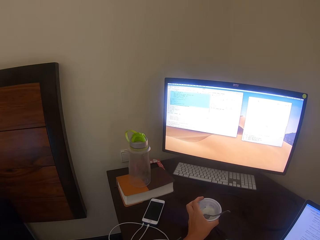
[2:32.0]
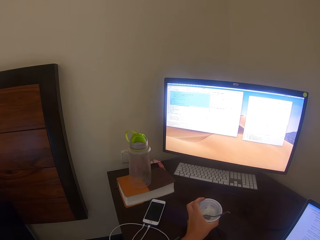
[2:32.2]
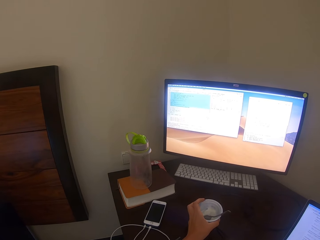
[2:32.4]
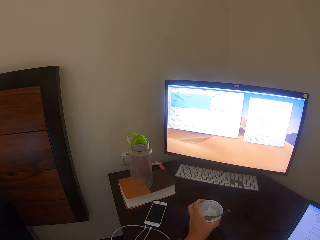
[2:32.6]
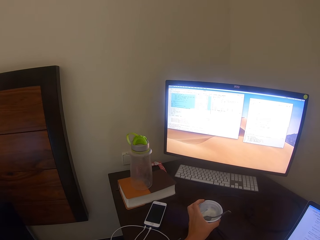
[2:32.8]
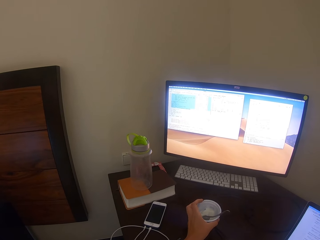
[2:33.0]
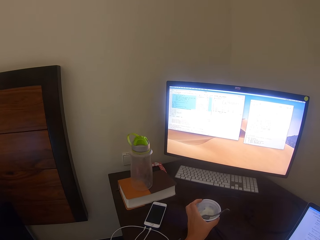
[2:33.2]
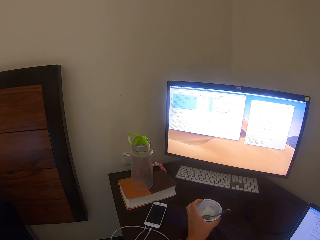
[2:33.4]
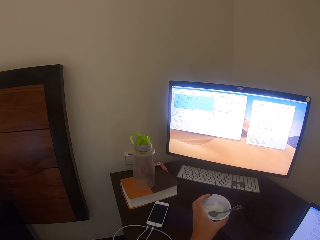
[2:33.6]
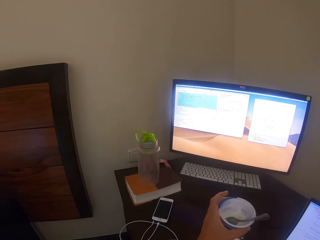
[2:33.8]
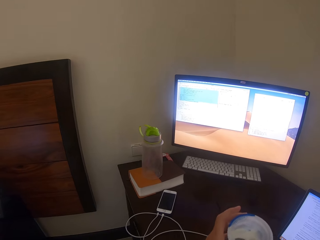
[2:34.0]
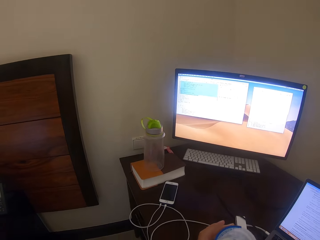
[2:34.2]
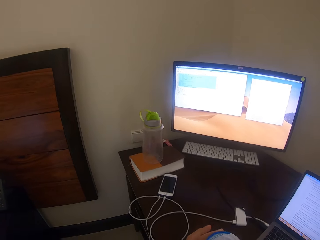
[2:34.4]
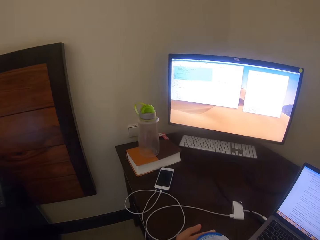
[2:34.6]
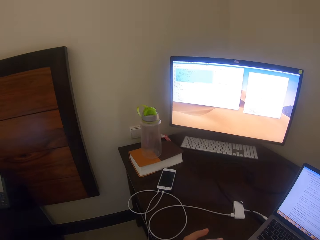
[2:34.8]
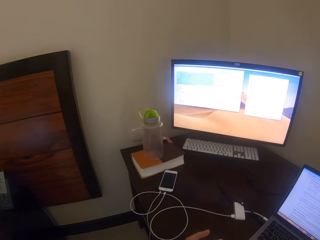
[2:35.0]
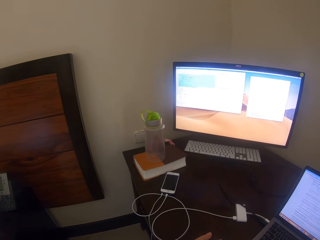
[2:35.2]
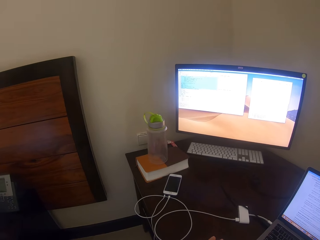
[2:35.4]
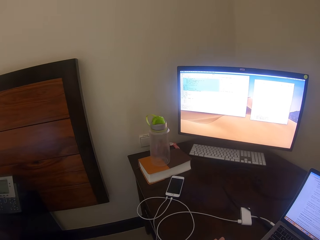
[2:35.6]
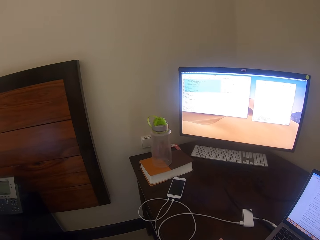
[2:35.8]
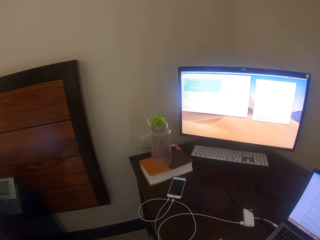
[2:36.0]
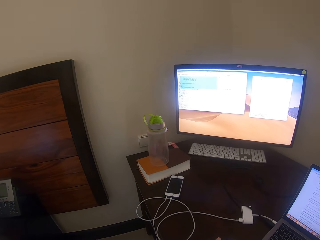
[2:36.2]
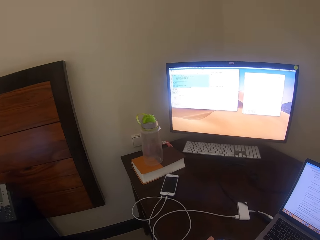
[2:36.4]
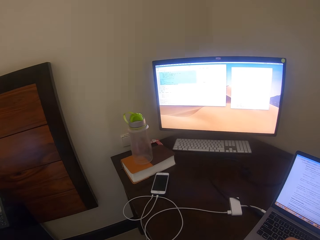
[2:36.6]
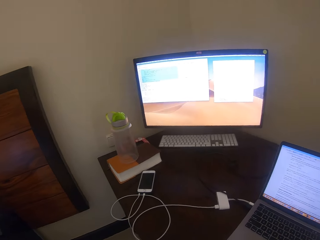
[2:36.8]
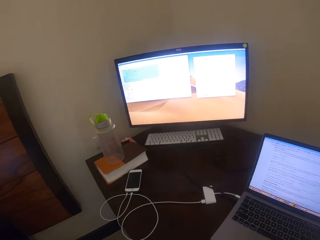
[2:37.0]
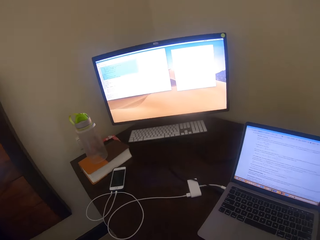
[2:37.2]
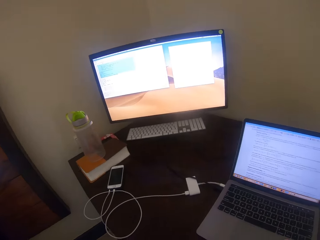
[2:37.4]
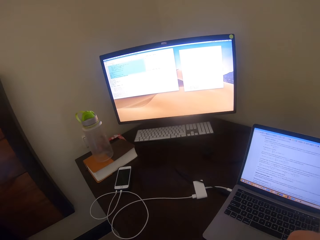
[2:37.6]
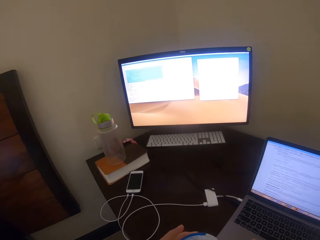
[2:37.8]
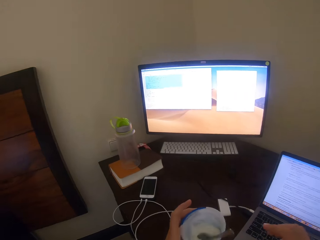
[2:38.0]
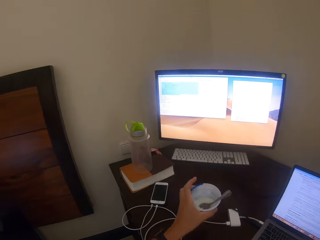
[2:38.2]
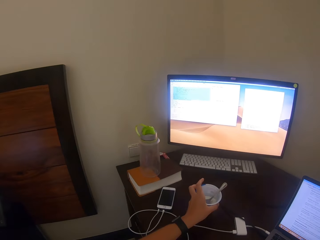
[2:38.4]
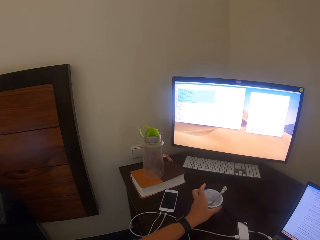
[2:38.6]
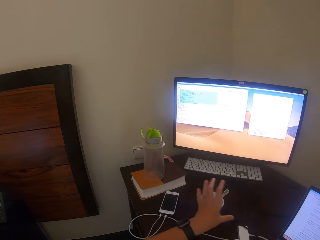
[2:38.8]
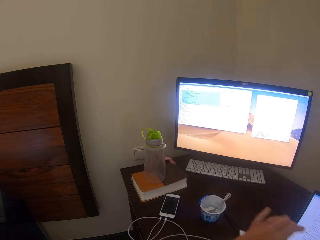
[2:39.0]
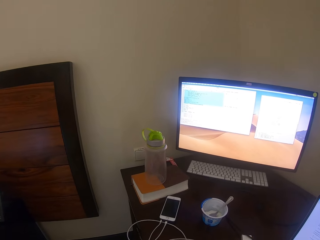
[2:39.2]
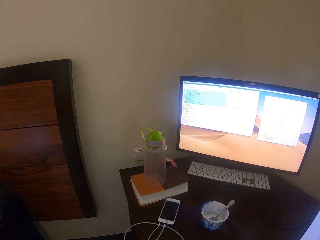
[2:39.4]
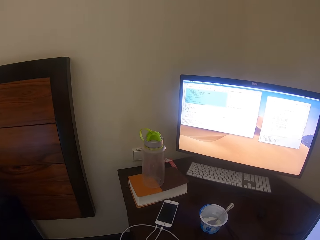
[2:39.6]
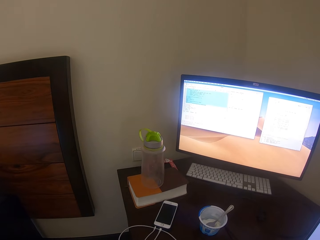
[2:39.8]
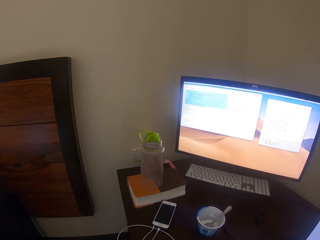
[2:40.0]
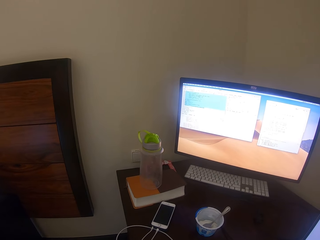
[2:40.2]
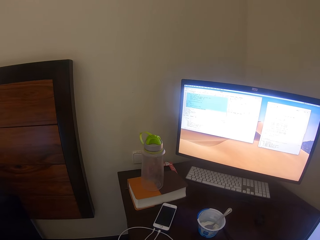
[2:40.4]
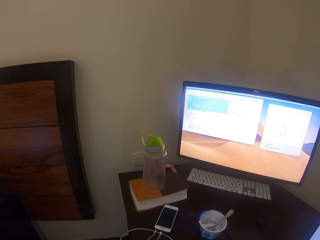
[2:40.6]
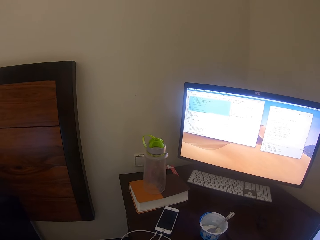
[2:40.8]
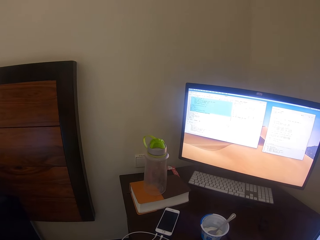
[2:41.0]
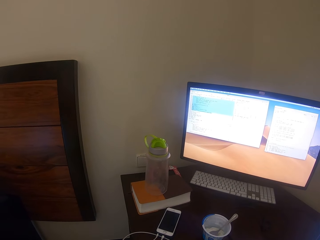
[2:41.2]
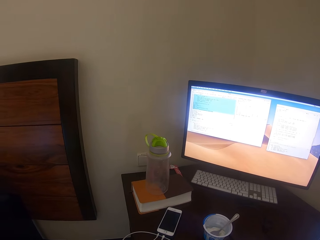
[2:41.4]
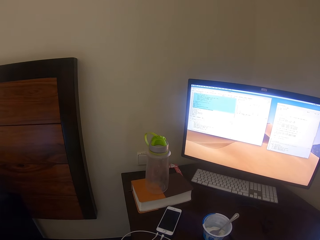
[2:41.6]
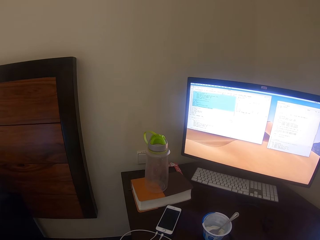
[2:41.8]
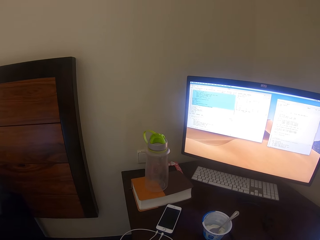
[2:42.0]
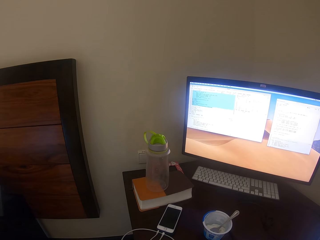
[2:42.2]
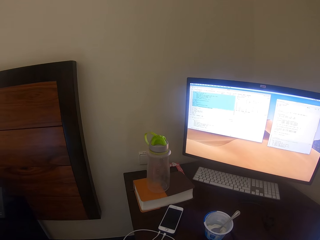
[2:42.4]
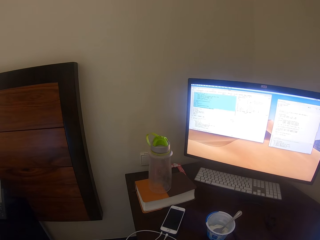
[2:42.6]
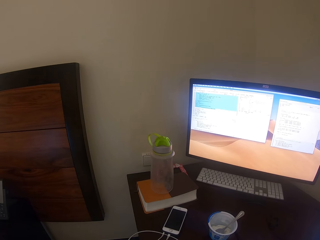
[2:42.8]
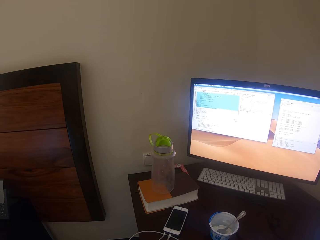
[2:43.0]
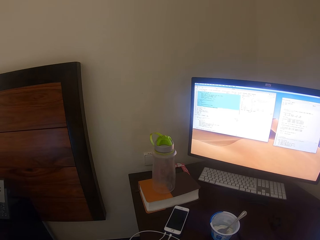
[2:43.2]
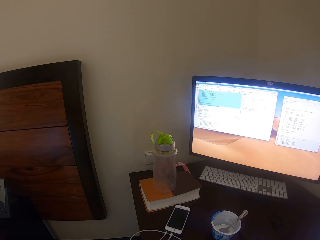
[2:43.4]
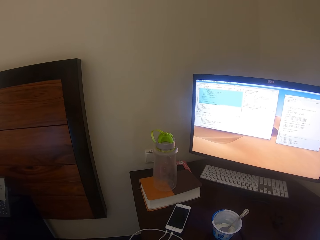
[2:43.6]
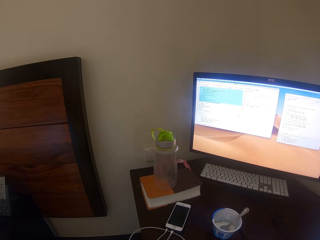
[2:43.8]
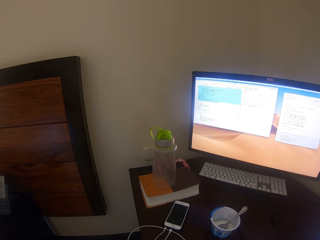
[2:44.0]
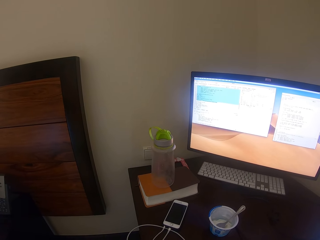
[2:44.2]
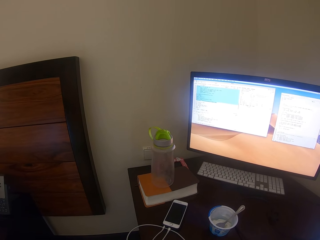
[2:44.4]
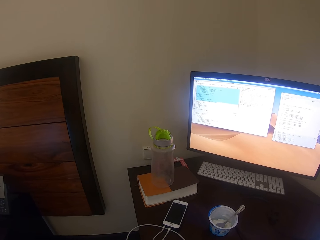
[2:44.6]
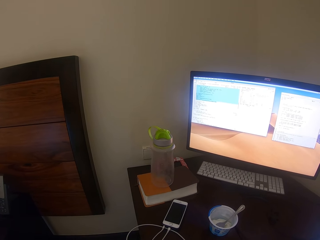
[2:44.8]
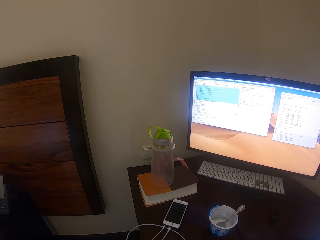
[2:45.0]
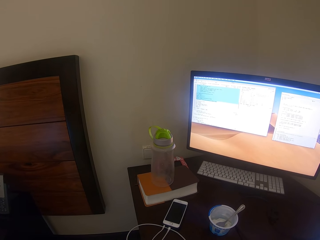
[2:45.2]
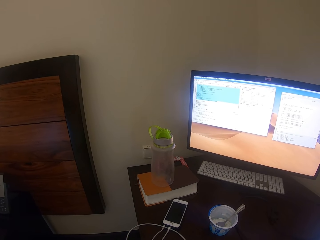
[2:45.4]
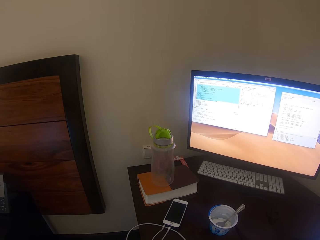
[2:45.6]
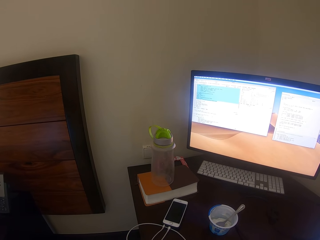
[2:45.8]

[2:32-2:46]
The camera wearer operates the monitor. They lift up the tin of ice cream or container. They turn to the laptop. They eat from the container with a spoon. They turn to the monitor. They place the tin of ice cream on the table. They operate the monitor.

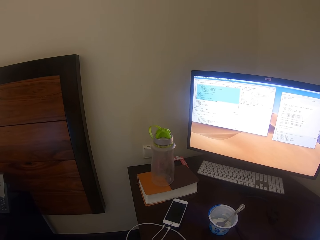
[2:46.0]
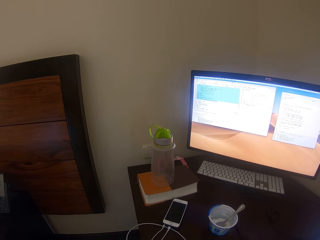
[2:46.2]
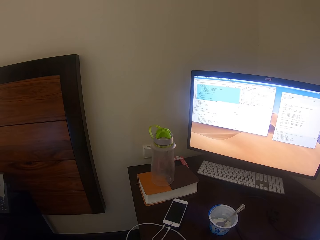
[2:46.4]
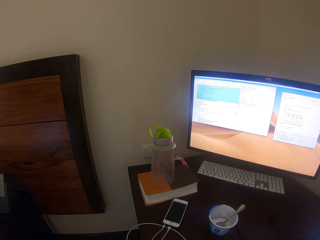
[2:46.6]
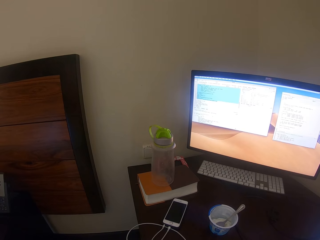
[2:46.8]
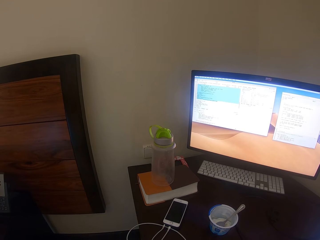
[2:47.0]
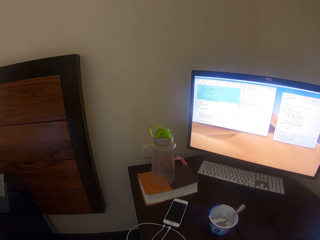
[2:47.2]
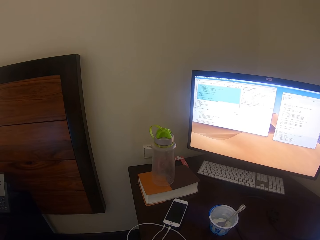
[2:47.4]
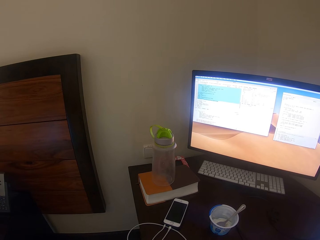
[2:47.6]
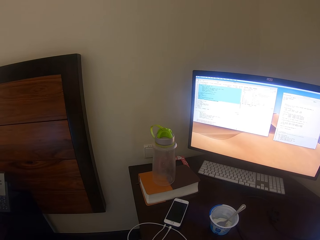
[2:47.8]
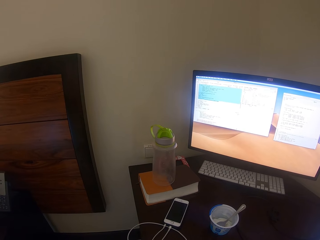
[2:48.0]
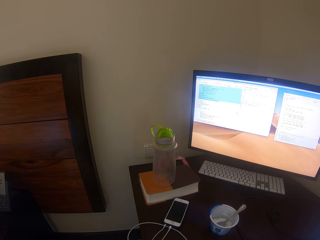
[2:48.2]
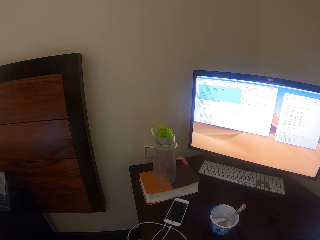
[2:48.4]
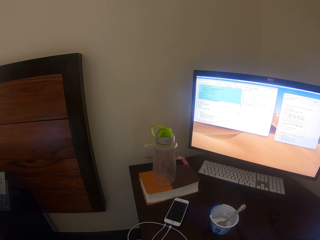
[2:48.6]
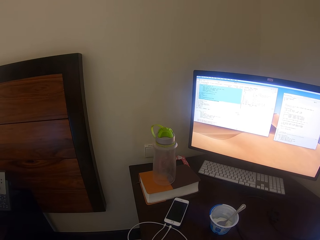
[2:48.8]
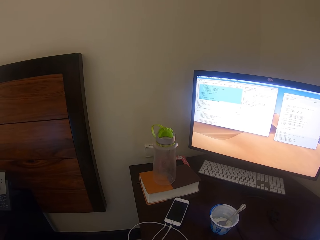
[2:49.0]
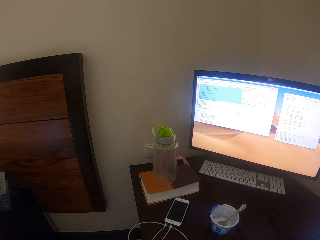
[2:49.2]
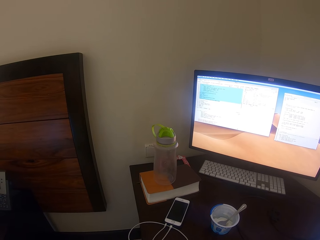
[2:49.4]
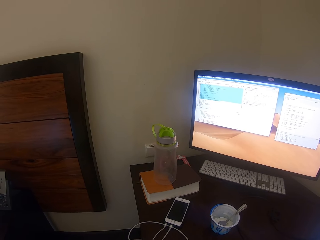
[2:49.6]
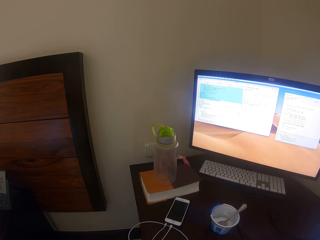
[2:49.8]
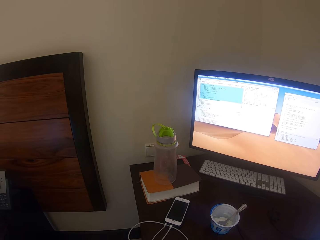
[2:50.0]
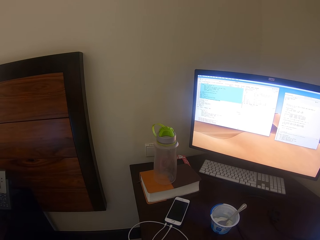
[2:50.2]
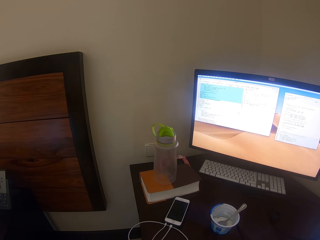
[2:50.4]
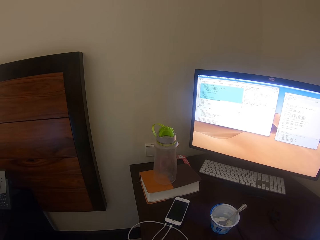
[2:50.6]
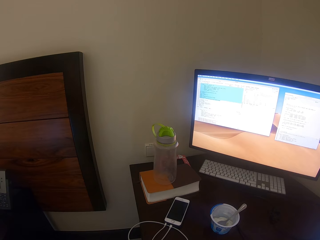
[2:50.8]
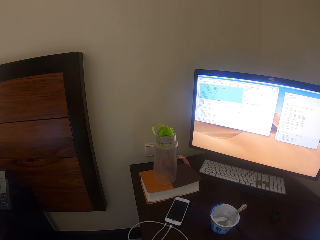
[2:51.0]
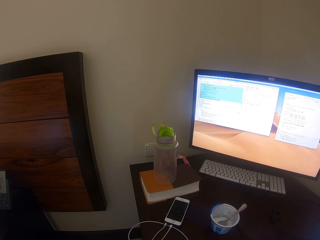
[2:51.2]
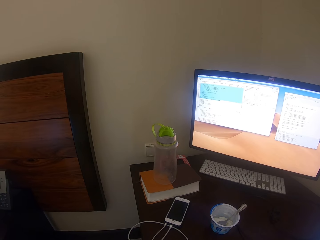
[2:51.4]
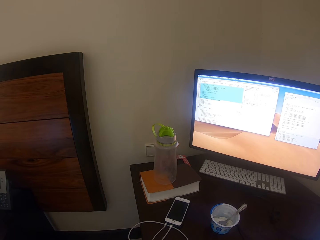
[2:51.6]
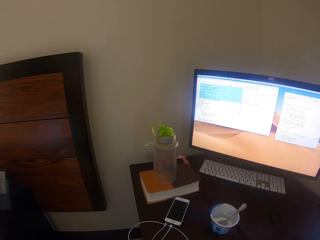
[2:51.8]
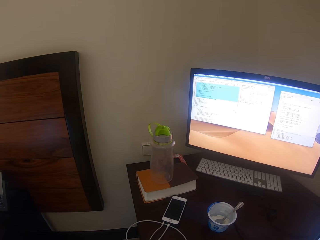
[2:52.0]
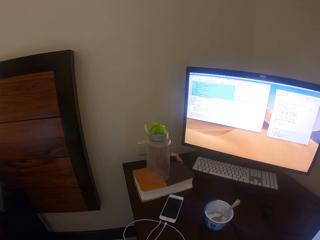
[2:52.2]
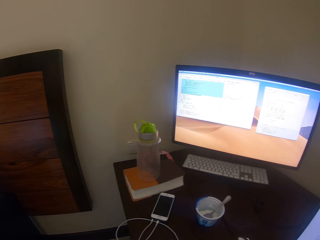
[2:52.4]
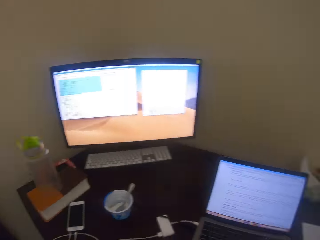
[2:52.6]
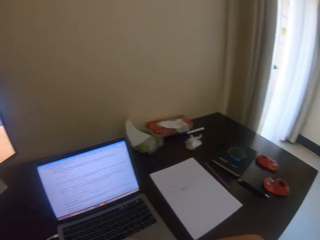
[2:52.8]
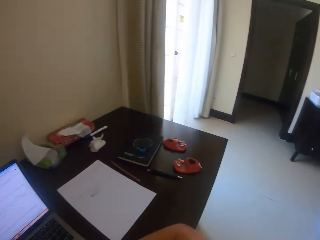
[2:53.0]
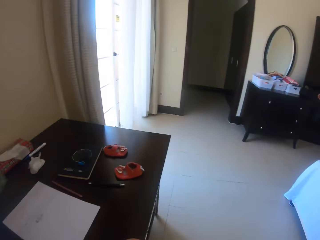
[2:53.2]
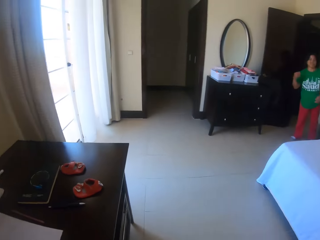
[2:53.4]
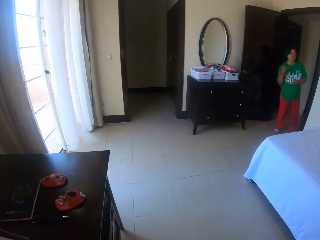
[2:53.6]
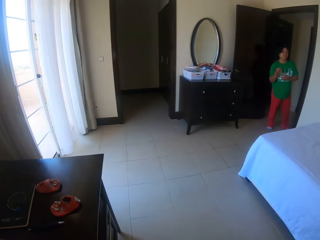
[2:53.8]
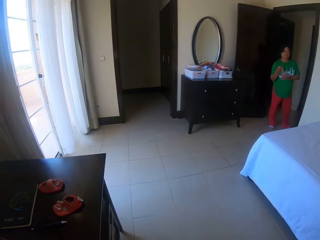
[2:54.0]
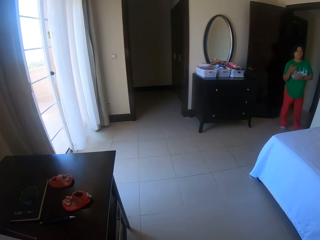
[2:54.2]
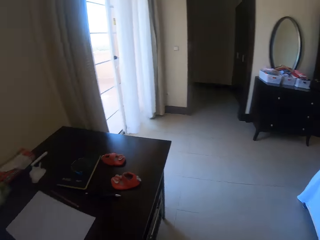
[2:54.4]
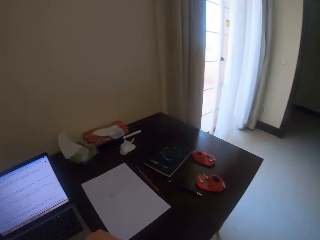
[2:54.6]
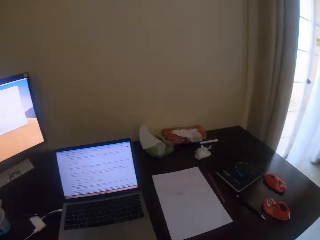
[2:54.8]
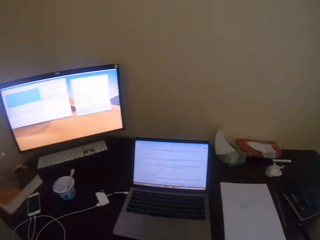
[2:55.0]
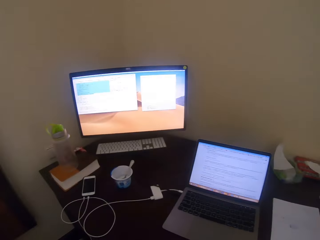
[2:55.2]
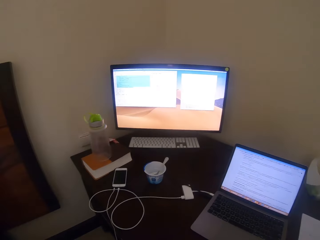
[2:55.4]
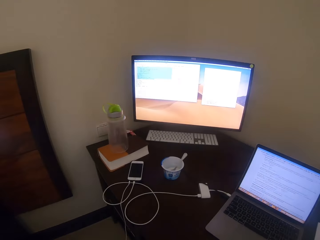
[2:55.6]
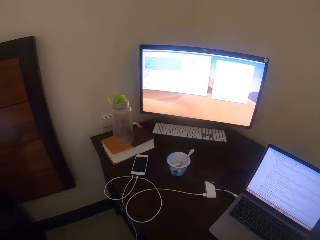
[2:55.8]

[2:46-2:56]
The camera wearer turns back.
